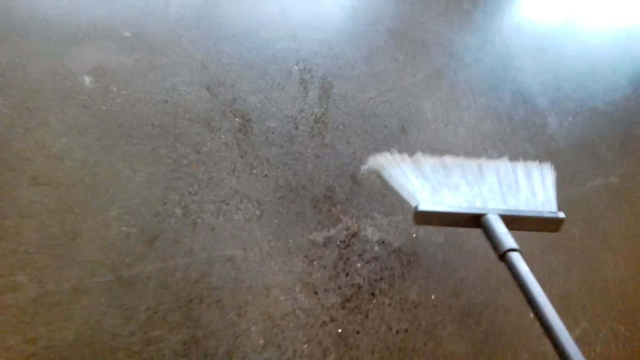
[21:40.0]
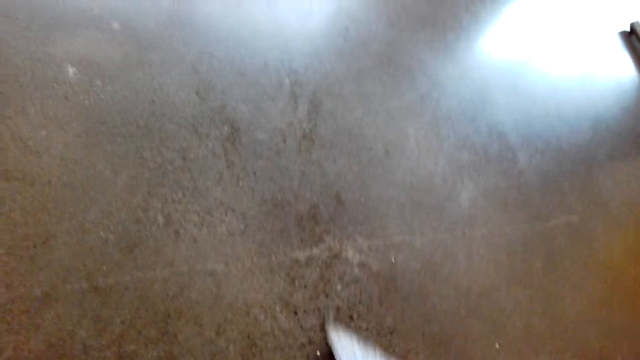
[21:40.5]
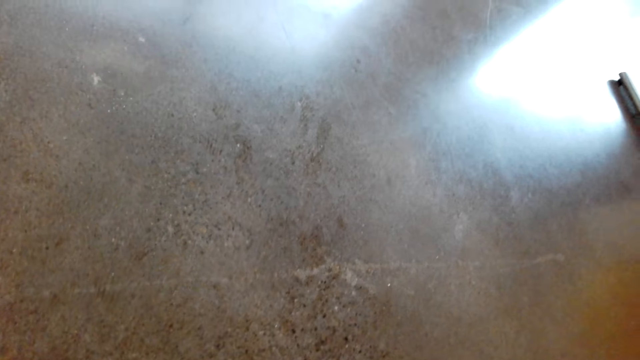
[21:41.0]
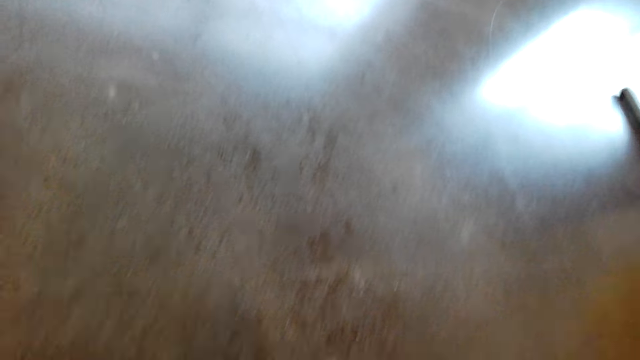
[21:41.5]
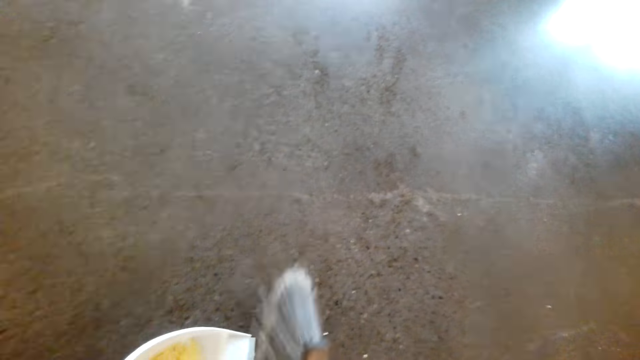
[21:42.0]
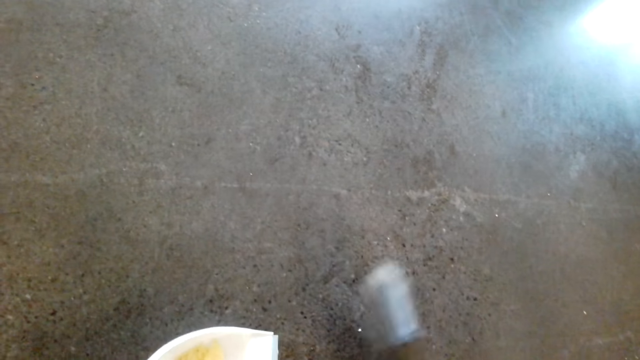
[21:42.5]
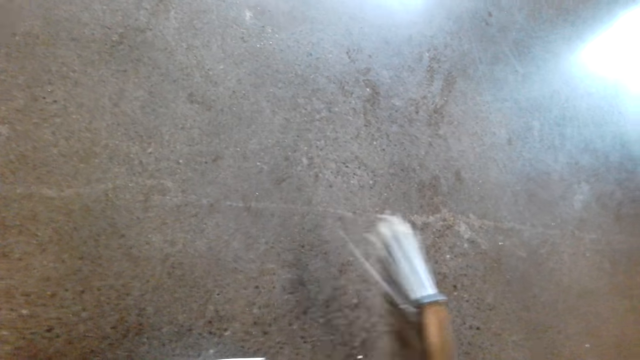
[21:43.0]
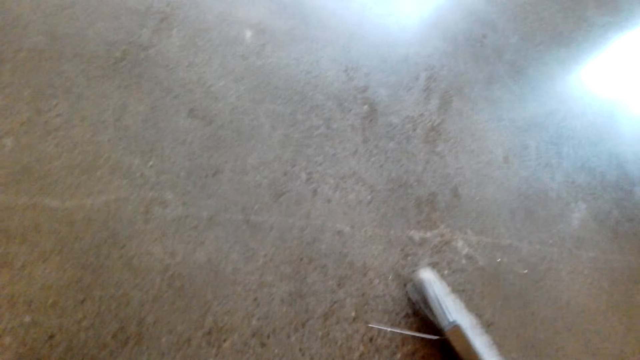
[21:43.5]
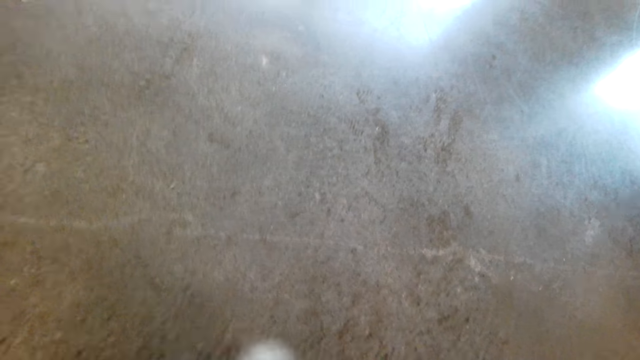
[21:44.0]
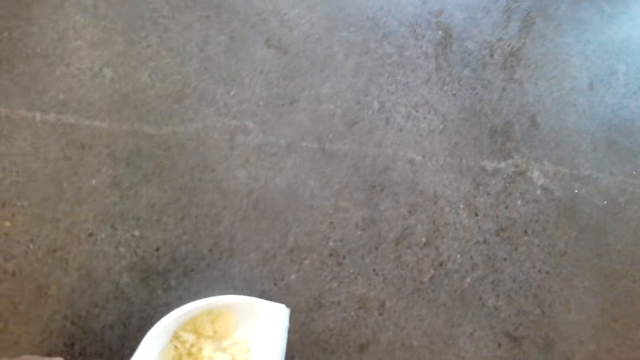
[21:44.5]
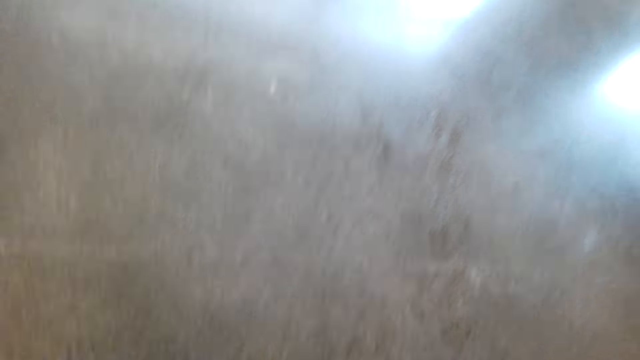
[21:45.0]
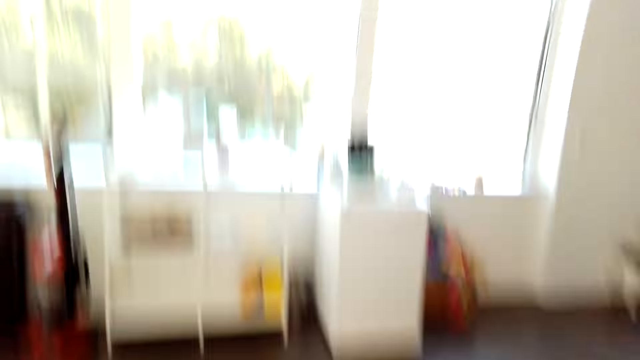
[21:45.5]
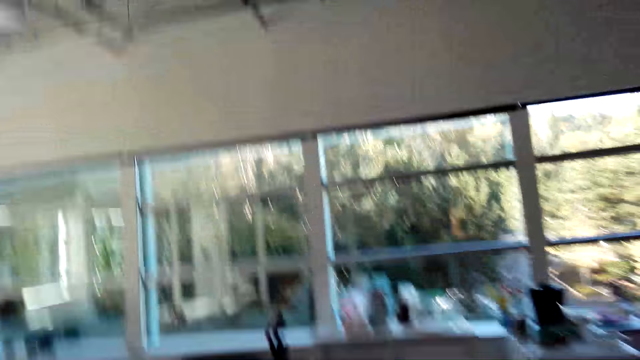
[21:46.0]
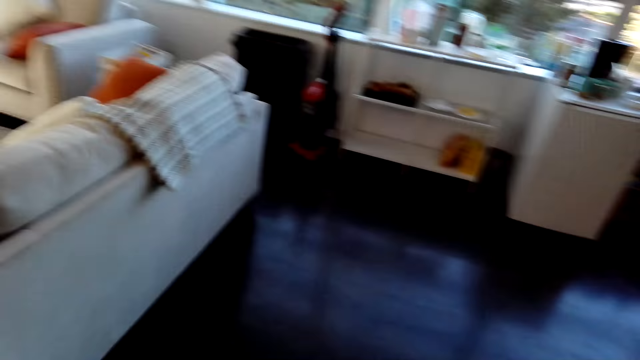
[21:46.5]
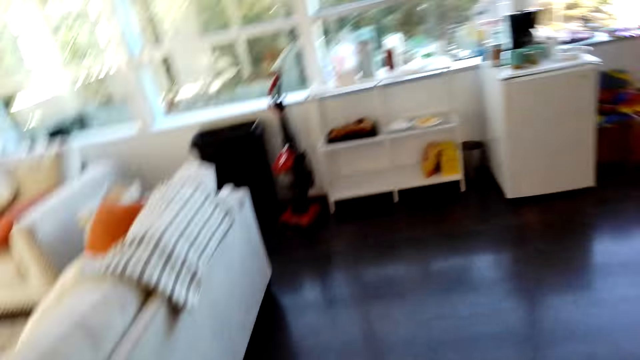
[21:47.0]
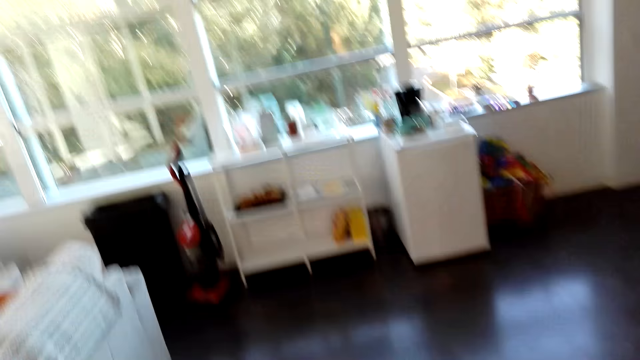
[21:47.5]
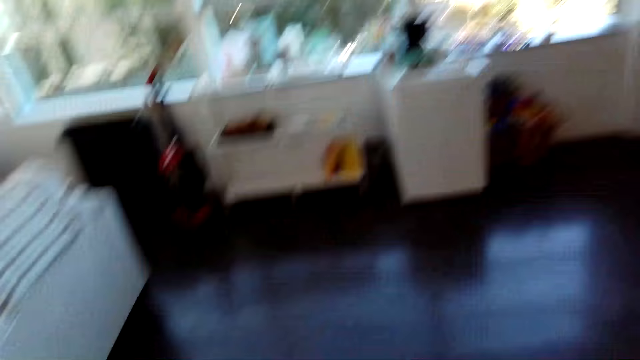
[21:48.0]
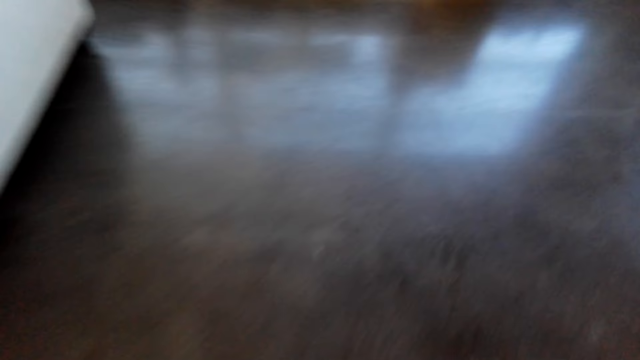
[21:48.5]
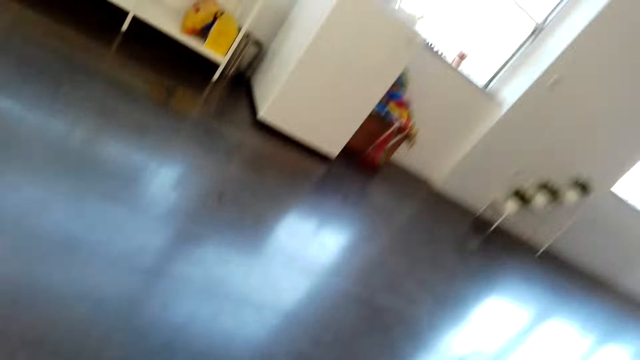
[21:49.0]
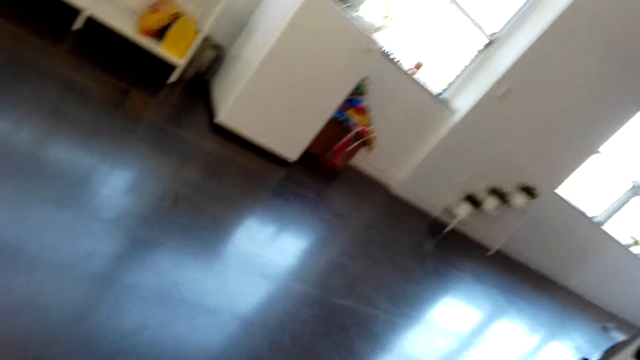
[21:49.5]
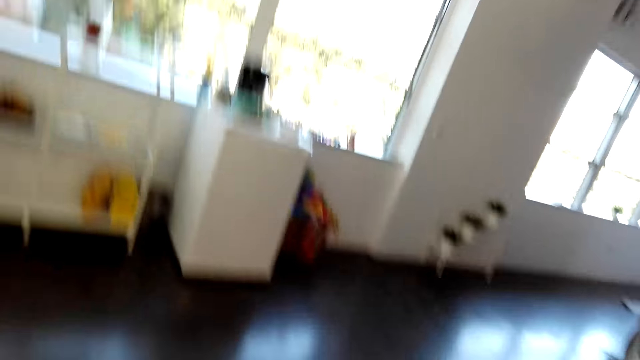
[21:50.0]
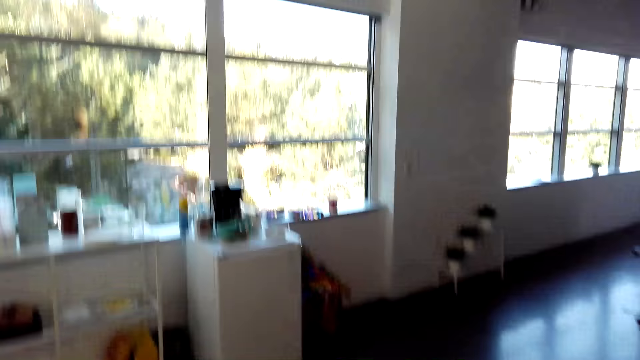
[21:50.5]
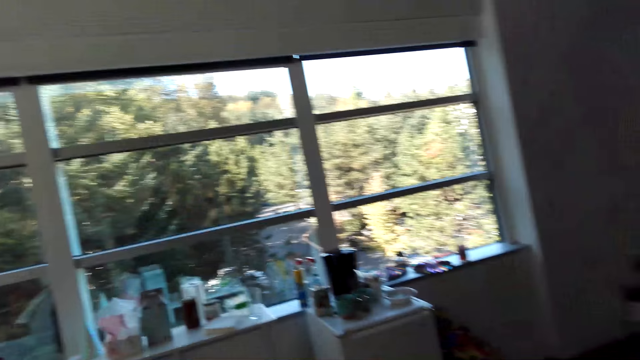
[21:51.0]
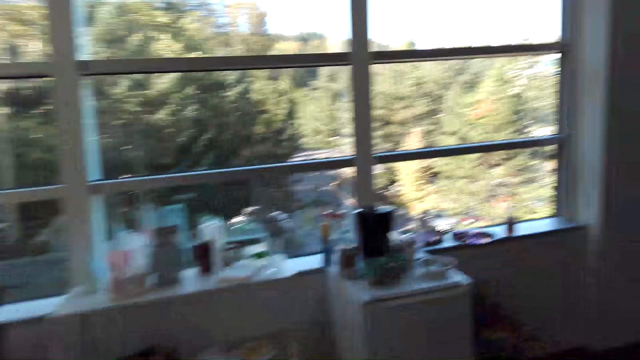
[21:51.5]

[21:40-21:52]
The camera wearer puts trash on a dustpan with a broom.

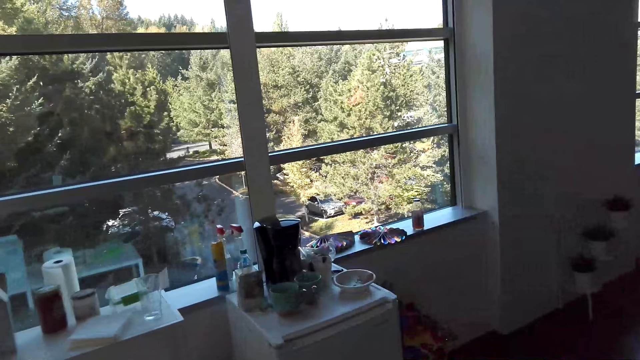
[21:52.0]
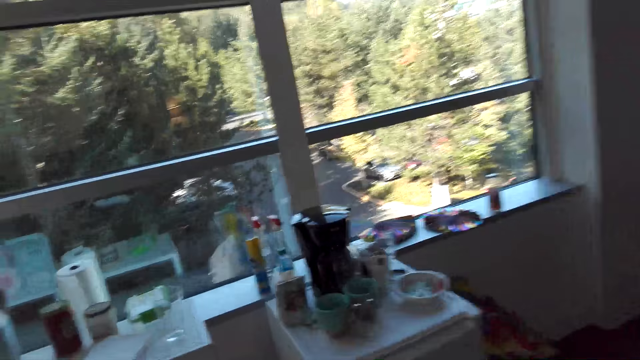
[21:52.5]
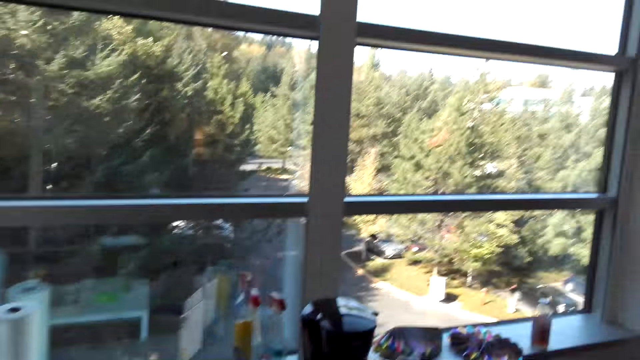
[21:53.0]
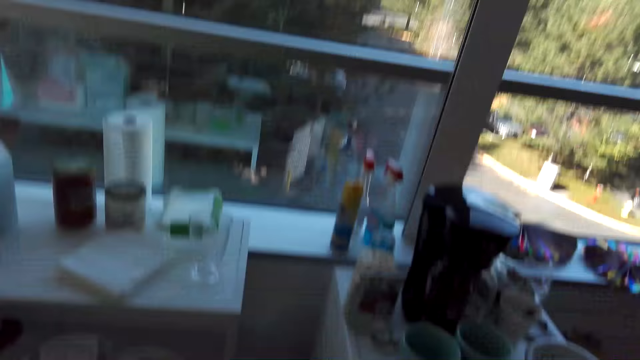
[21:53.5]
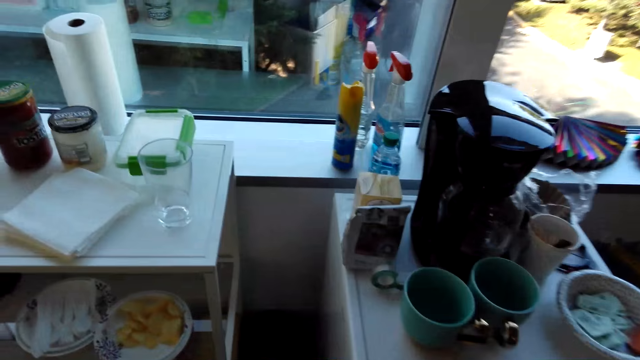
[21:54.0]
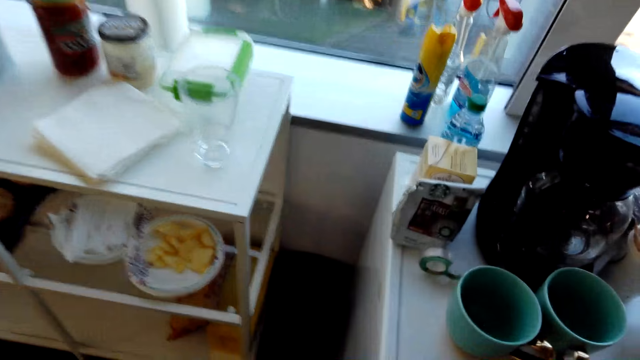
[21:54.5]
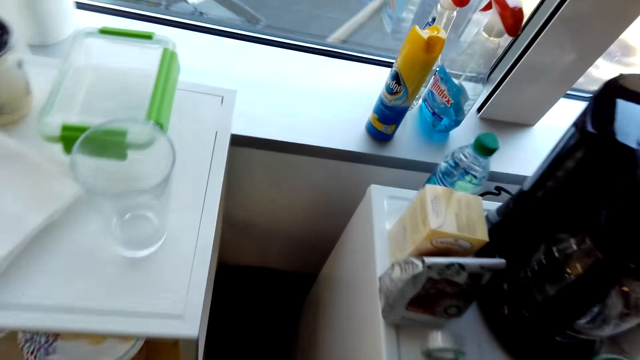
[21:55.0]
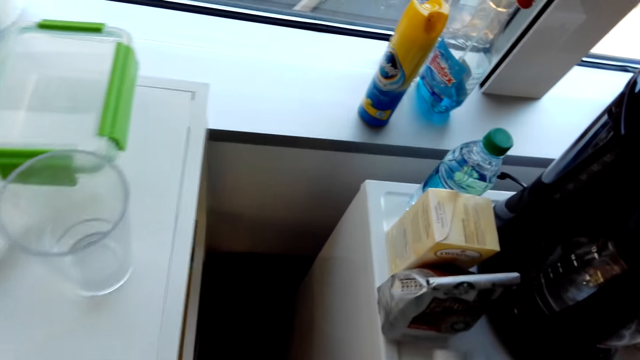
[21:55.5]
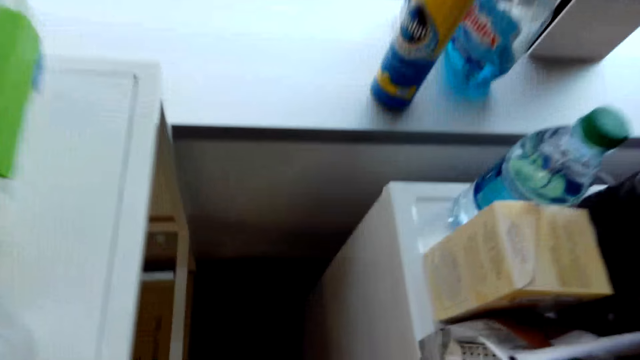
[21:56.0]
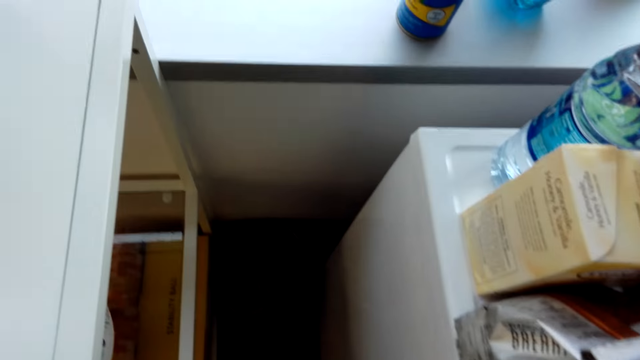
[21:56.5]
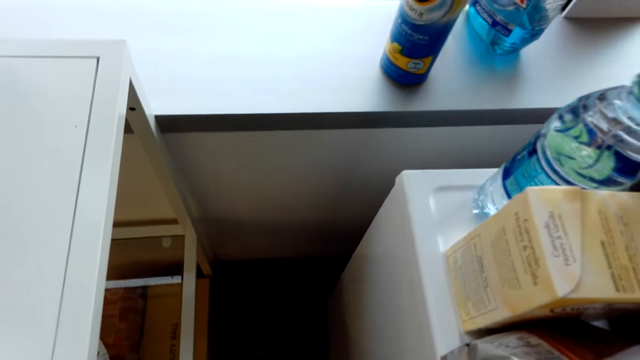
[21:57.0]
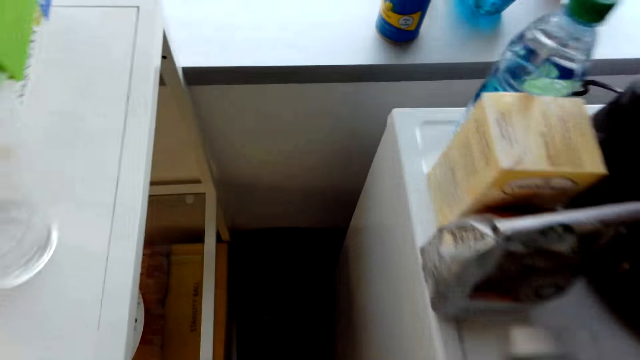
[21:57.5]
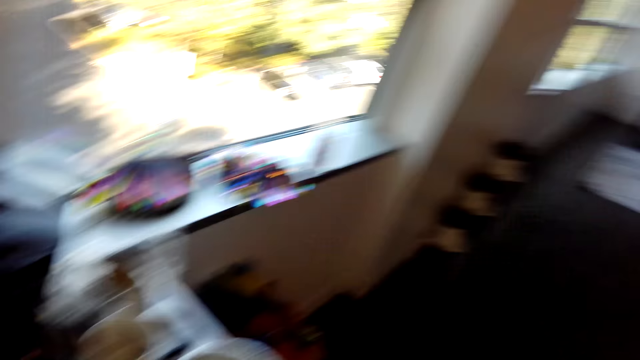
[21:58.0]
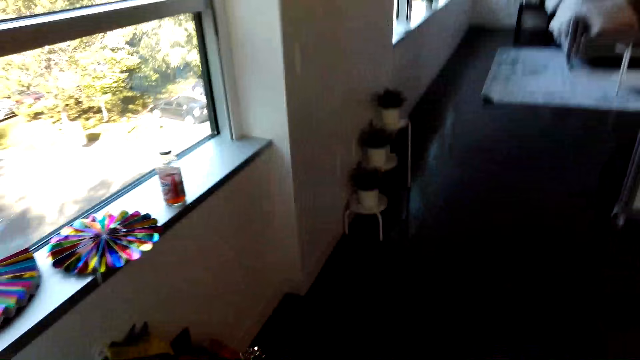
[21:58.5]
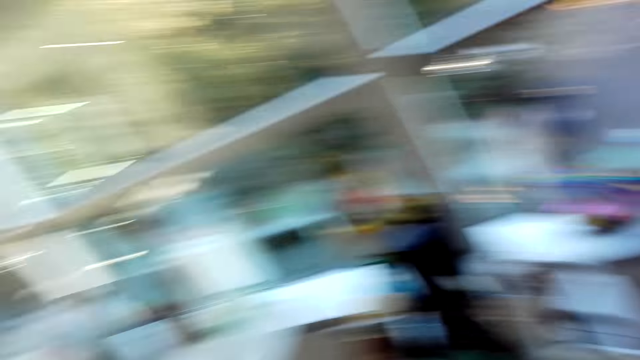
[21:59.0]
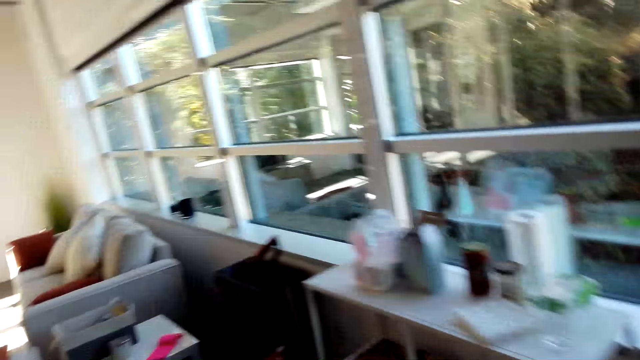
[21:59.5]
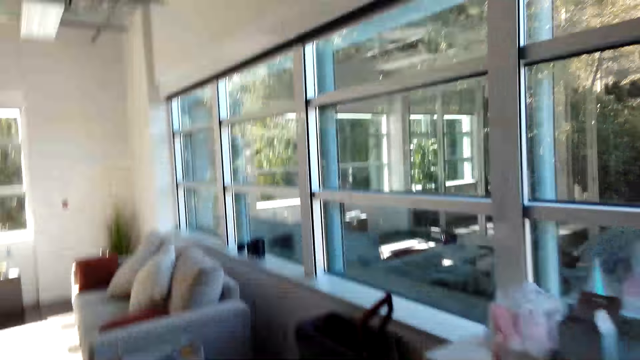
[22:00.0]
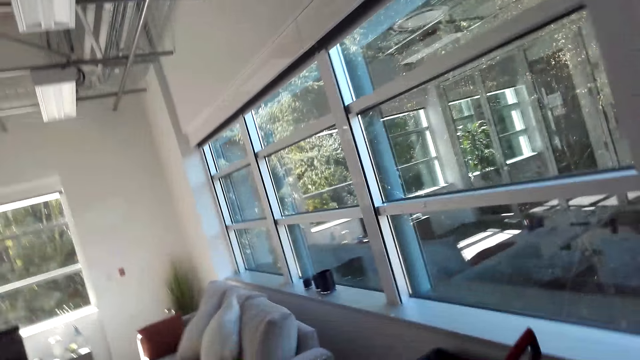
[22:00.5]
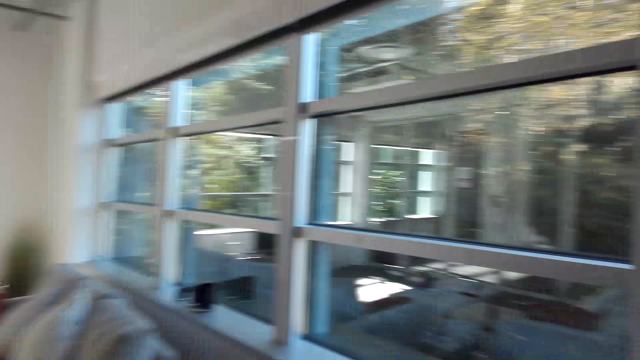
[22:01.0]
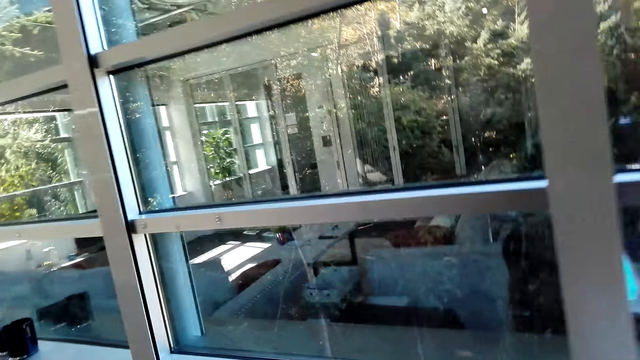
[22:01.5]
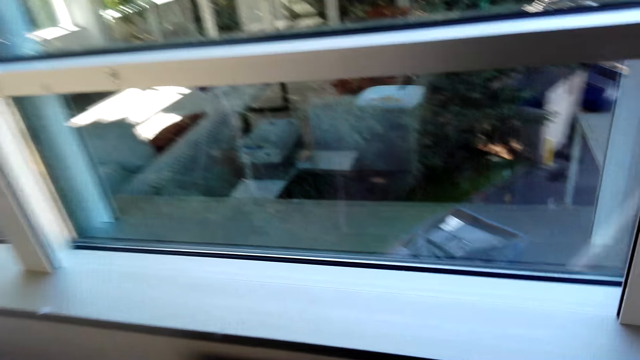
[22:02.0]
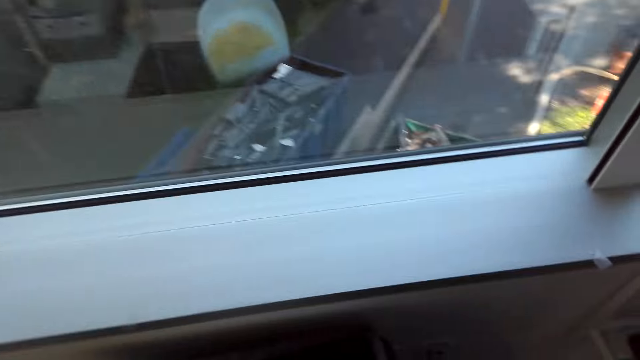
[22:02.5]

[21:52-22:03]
The camera wearer puts trash in a trash bin. They look at the windows.
